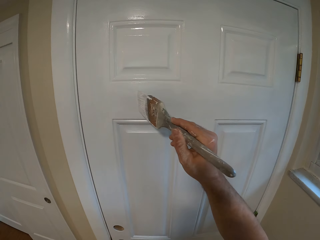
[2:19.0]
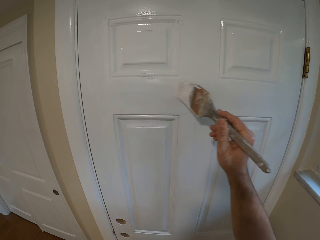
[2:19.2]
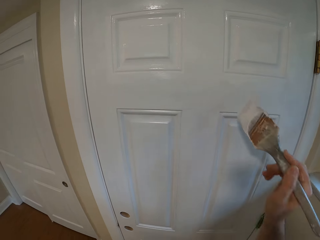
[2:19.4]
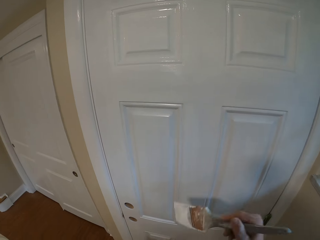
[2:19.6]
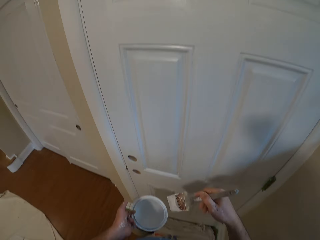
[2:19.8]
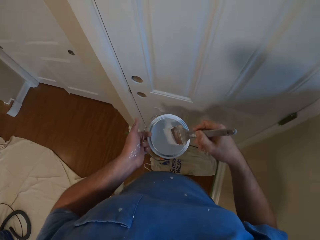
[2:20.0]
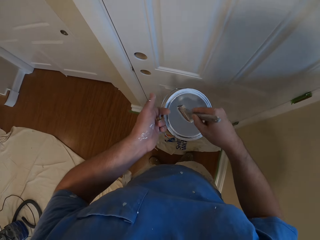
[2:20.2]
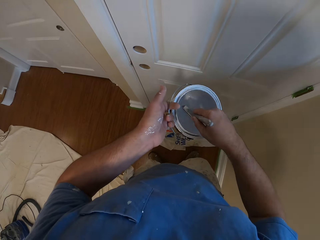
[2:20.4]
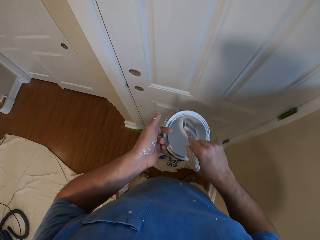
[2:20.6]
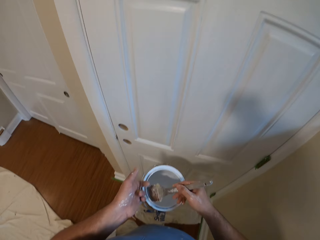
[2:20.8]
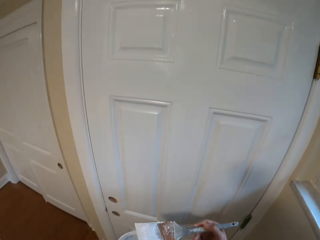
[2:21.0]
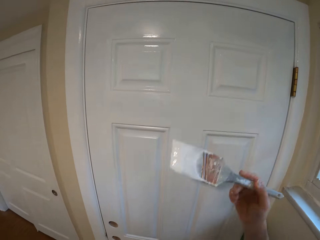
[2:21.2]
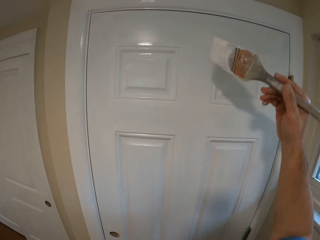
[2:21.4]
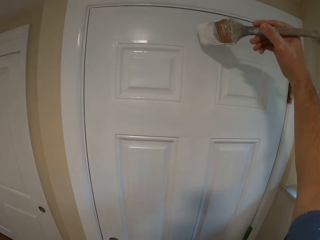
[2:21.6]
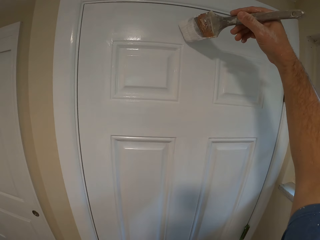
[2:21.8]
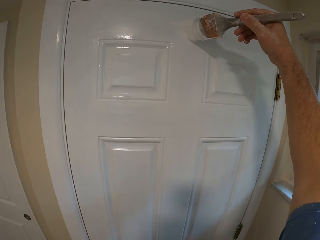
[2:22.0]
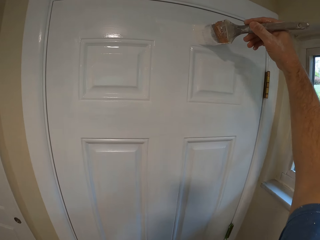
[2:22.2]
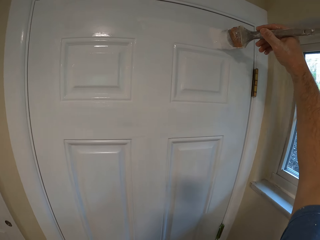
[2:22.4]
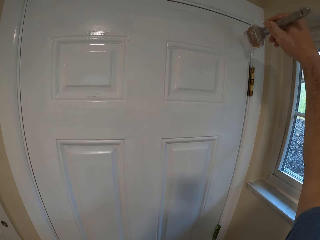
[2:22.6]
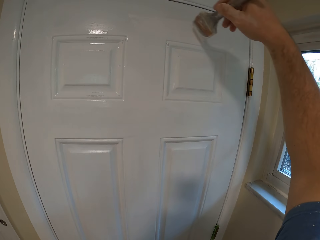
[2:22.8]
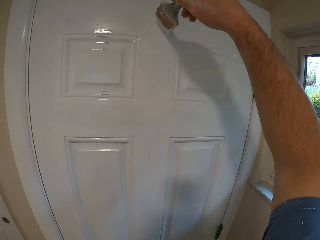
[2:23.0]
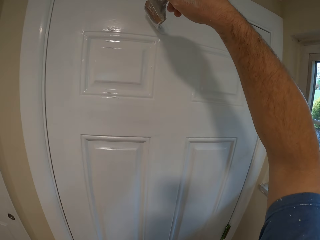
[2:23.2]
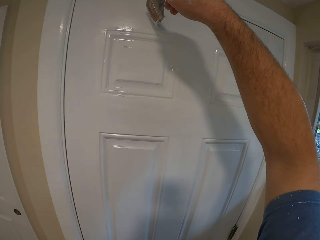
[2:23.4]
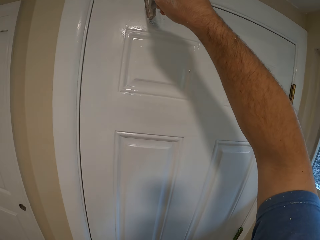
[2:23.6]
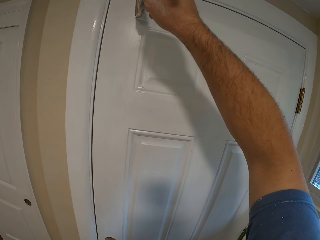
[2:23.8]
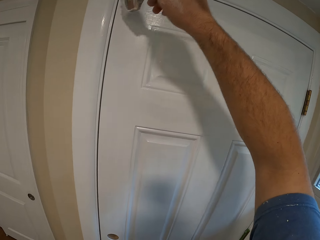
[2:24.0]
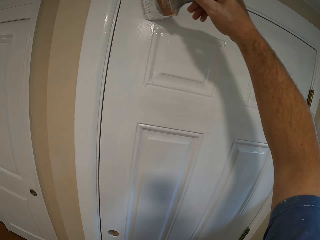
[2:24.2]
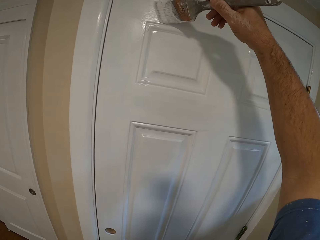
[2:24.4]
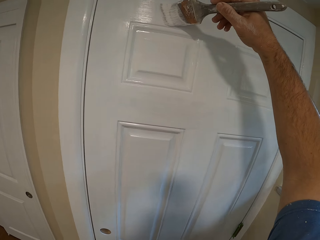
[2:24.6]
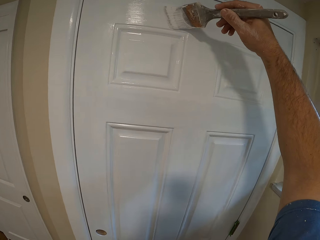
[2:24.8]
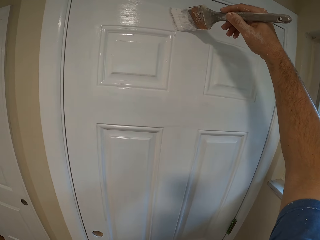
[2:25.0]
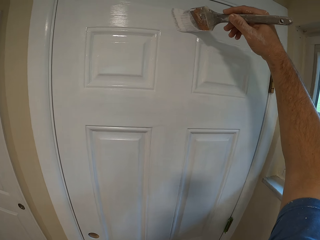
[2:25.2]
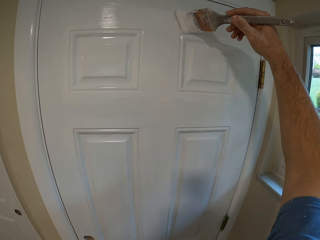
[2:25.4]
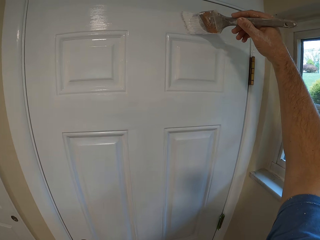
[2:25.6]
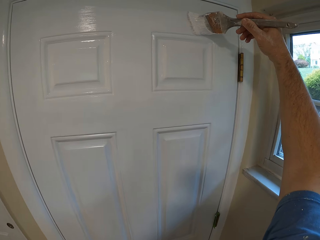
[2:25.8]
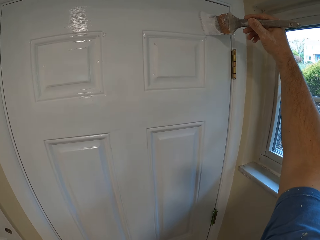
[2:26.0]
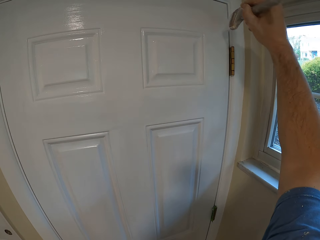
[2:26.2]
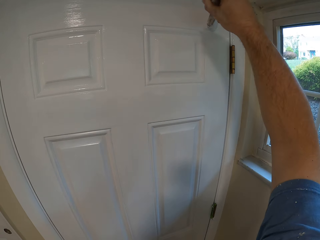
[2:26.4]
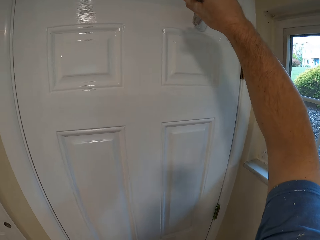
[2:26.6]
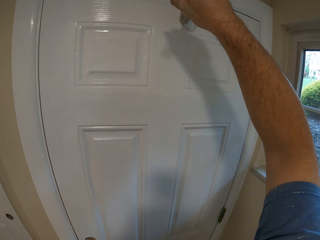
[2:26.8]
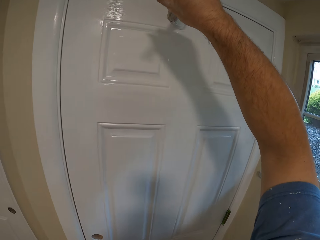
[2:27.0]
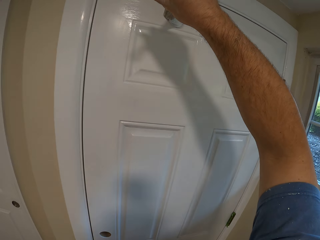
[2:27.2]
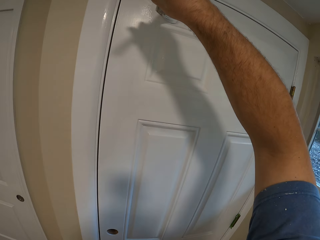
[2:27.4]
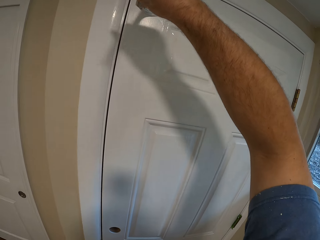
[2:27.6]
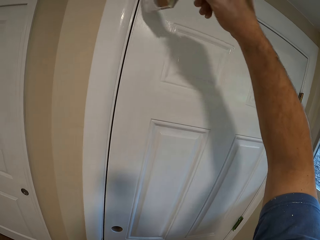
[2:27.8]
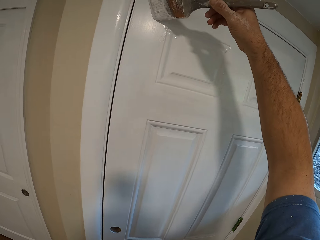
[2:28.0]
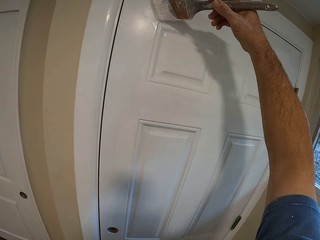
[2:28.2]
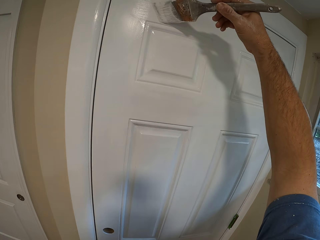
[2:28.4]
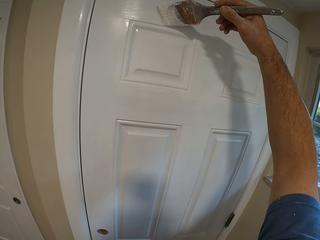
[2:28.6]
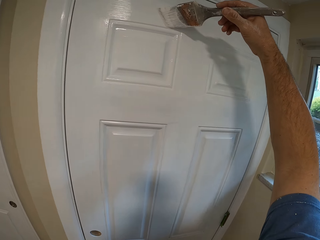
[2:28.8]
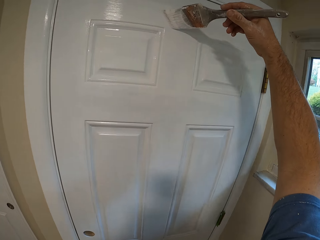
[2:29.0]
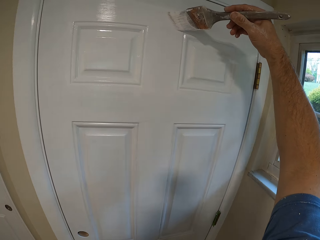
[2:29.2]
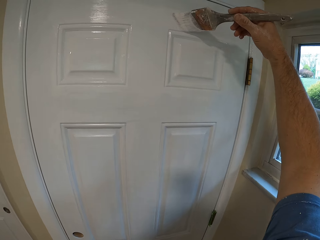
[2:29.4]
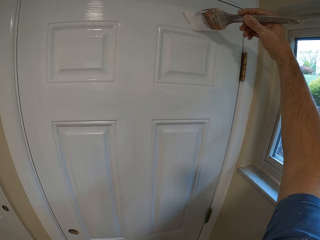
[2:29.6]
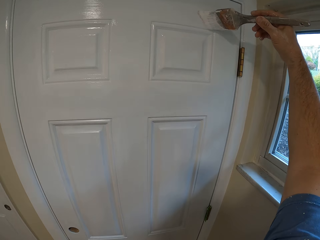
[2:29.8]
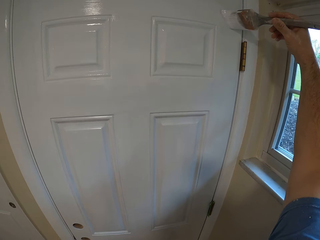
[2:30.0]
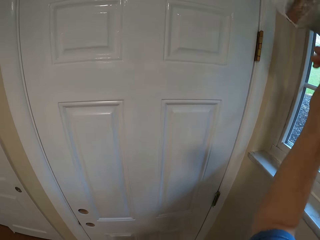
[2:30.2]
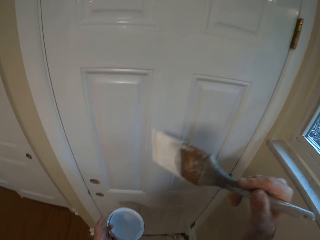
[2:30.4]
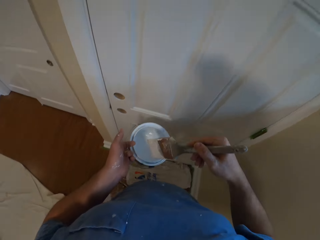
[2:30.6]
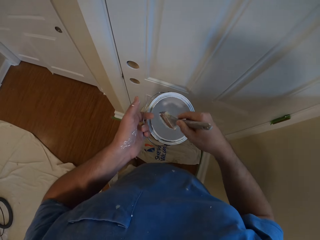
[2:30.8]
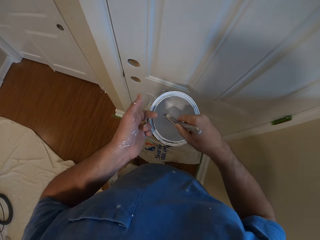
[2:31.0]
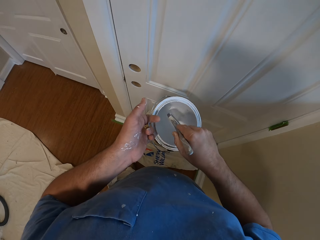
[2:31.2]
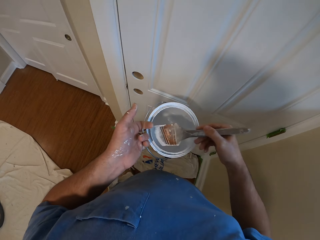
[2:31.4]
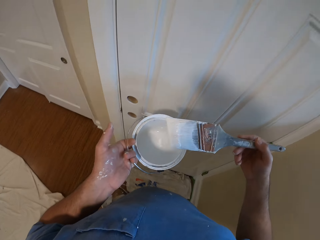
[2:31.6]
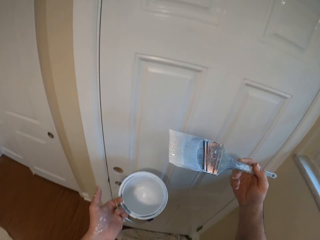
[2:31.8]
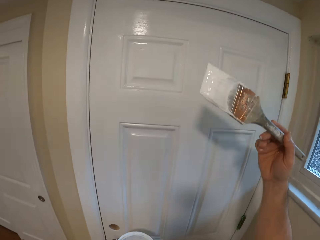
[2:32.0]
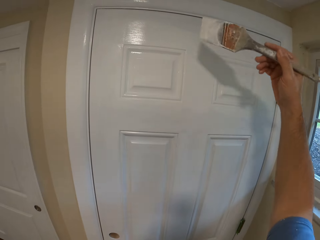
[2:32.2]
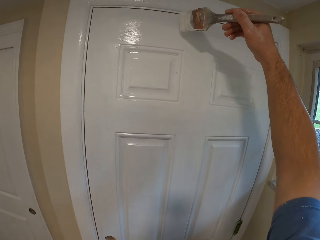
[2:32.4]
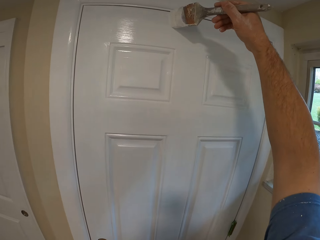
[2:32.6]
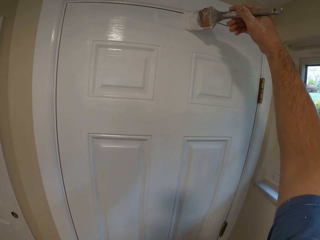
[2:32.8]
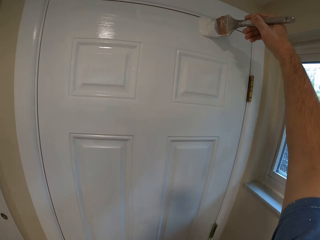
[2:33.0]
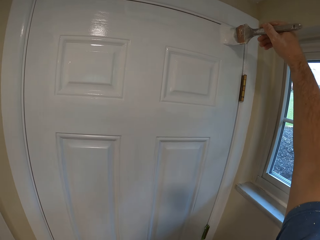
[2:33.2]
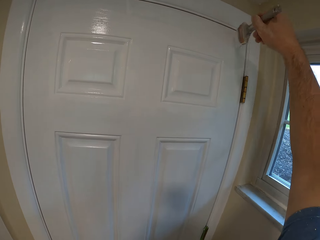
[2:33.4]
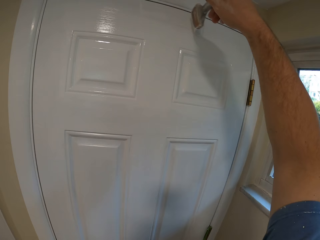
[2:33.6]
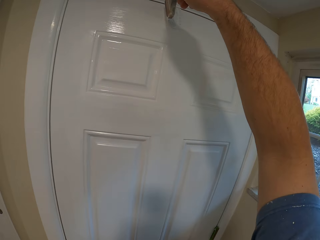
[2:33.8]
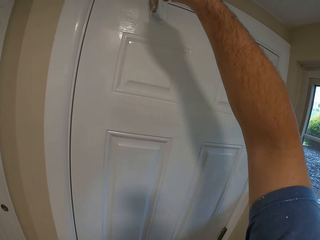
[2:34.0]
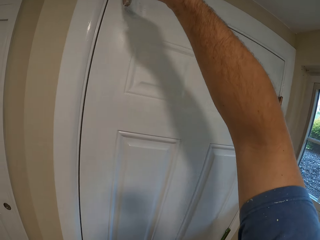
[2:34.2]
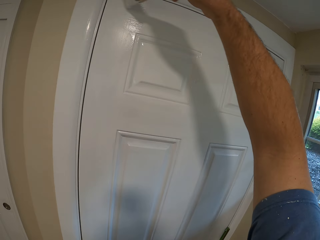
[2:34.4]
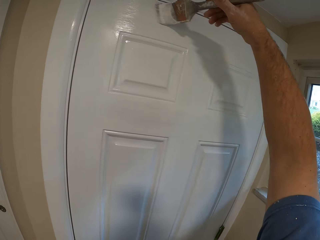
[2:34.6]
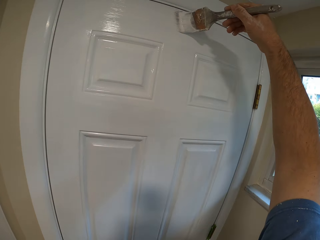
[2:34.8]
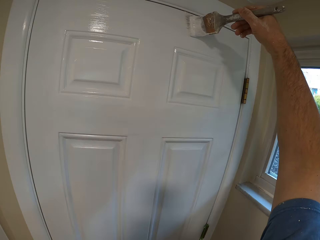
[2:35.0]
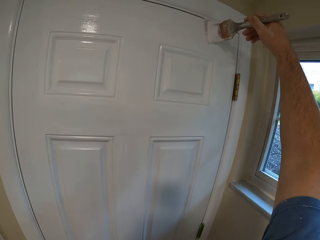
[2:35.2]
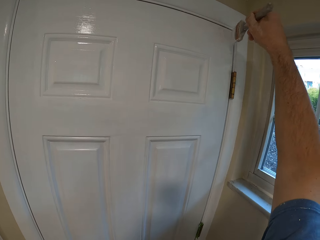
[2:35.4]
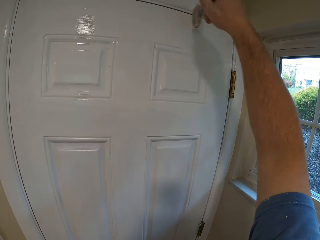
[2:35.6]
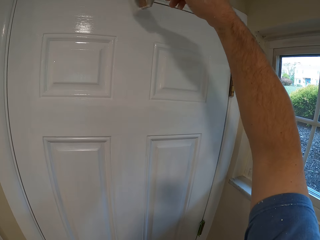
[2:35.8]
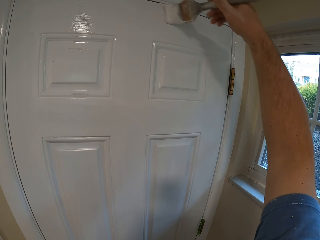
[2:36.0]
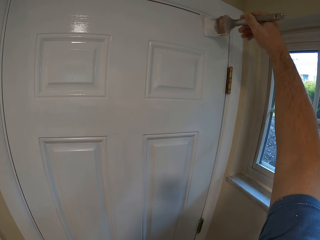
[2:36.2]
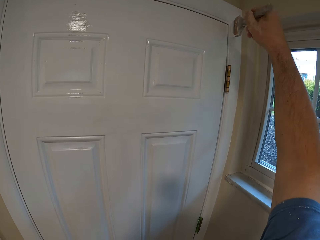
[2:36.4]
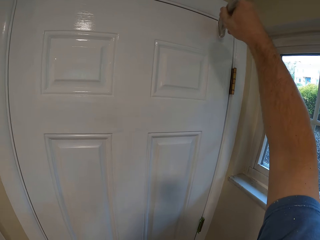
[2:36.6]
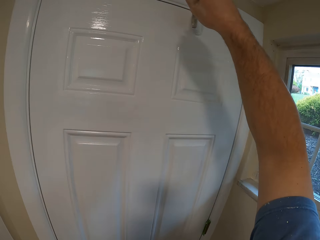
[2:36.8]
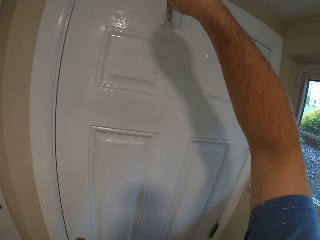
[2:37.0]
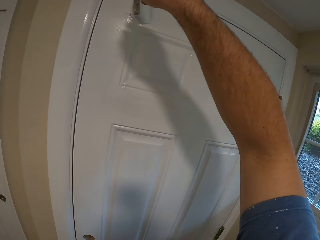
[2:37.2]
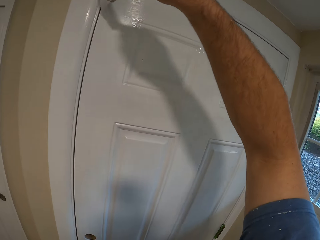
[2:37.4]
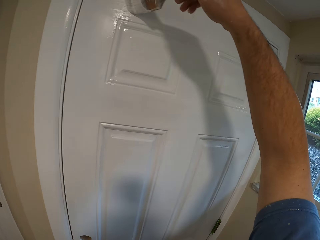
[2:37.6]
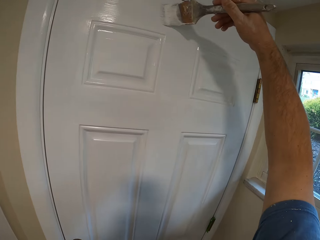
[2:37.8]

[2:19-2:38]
The camera wearer dips the brush inside the paint container. They paint the door with the brush. They dip the brush inside the paint container. They paint the door with the brush.

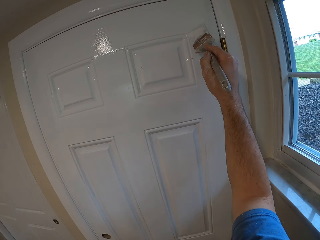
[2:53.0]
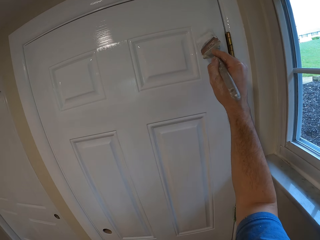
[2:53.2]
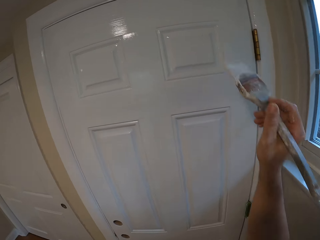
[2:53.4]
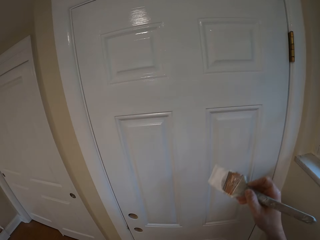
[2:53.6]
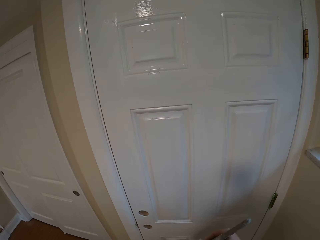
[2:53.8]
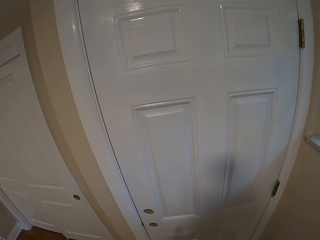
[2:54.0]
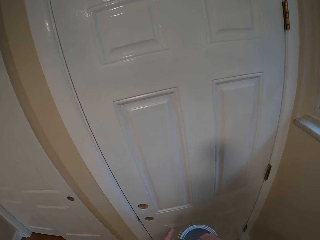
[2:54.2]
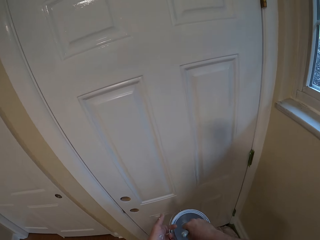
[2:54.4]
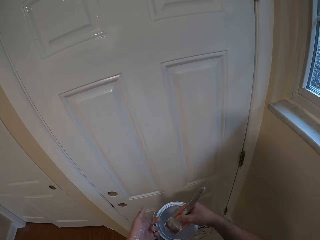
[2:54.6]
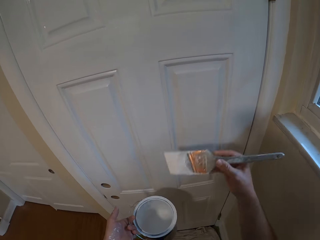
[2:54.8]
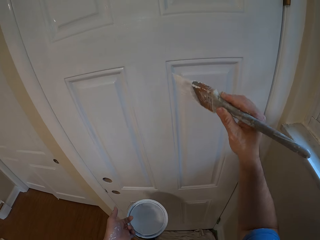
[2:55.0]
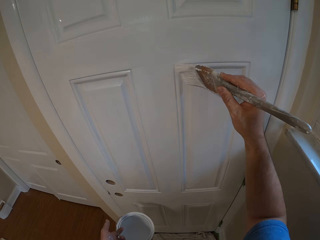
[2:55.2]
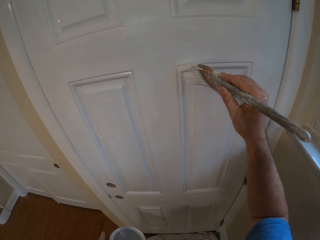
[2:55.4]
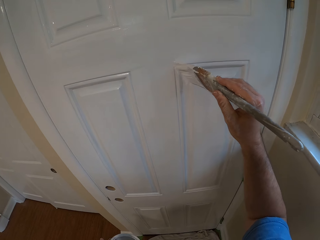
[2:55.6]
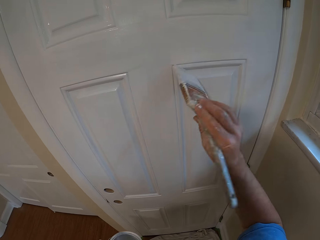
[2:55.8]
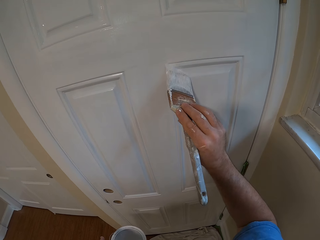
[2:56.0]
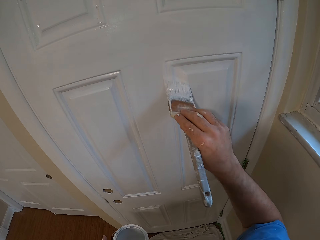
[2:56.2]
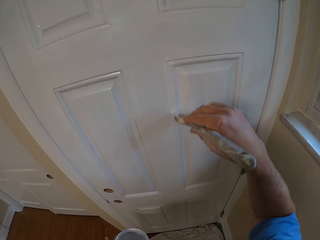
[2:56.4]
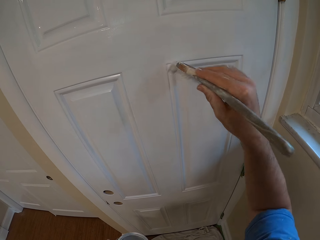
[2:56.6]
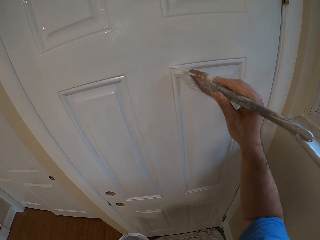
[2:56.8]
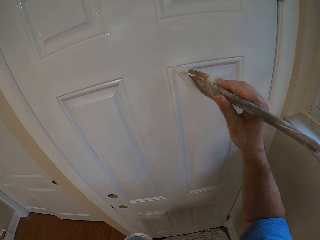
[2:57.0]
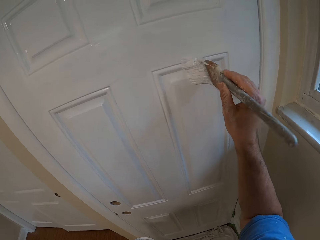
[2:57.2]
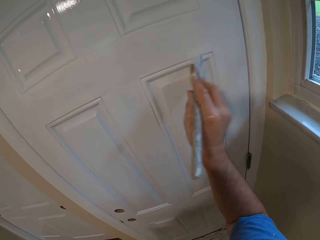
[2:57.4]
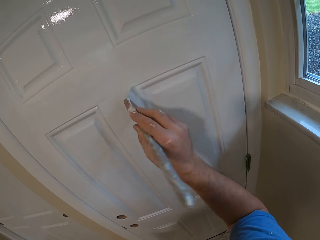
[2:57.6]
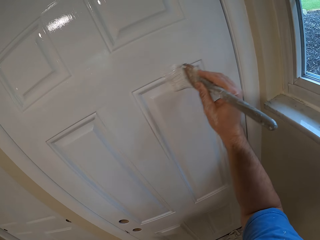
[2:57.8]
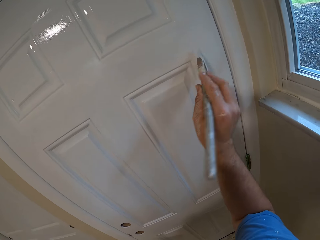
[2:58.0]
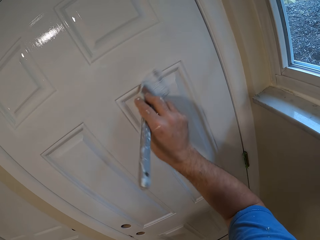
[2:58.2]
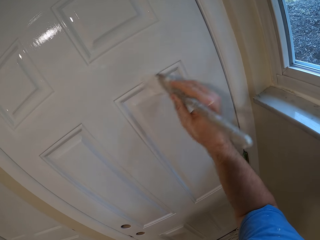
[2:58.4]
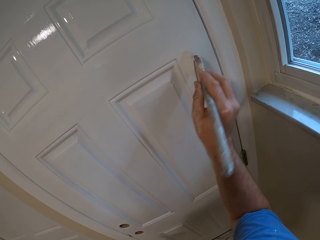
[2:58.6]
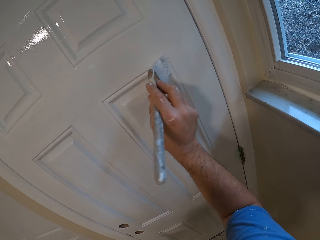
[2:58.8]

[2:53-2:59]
The camera wearer dips the brush inside the paint container. They paint the door with the brush.
